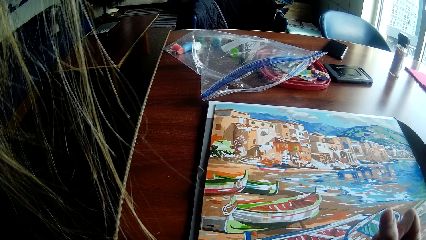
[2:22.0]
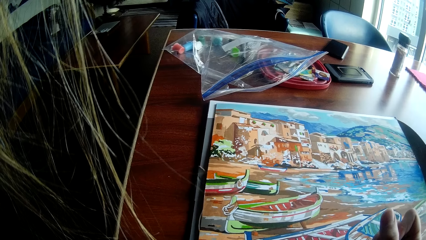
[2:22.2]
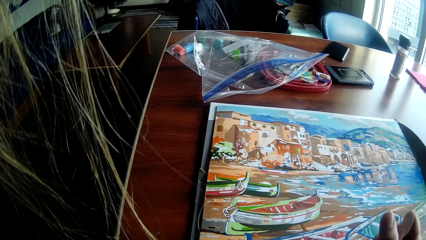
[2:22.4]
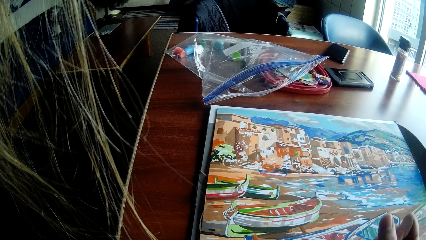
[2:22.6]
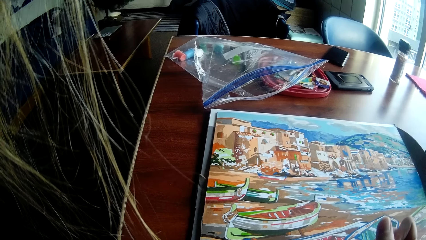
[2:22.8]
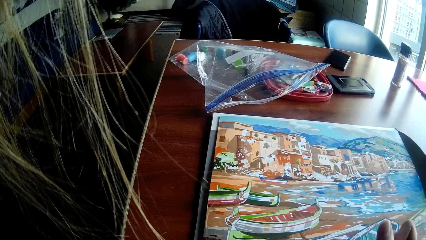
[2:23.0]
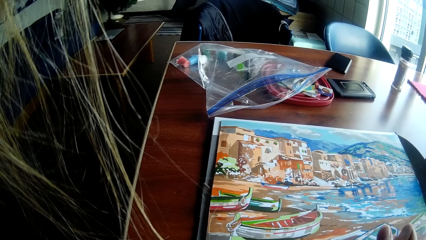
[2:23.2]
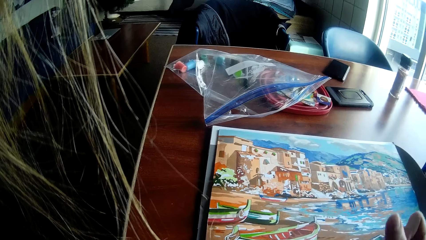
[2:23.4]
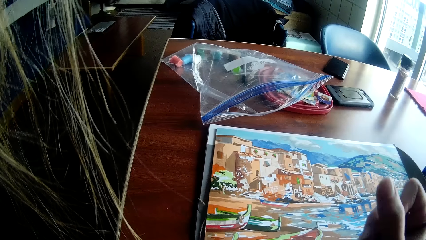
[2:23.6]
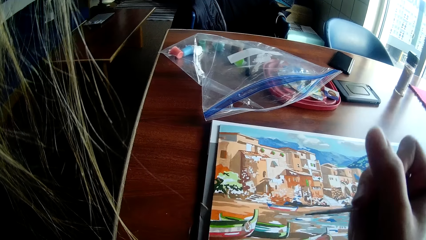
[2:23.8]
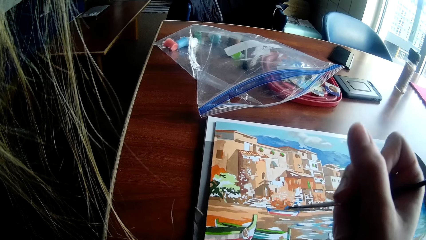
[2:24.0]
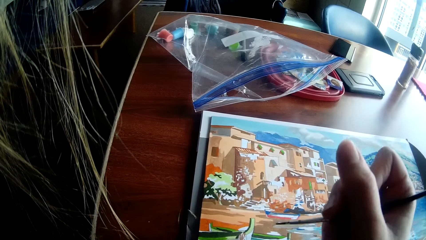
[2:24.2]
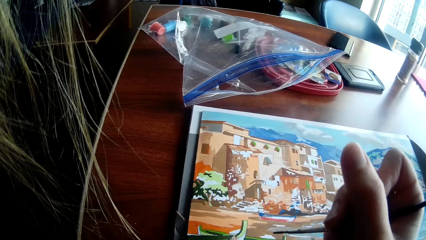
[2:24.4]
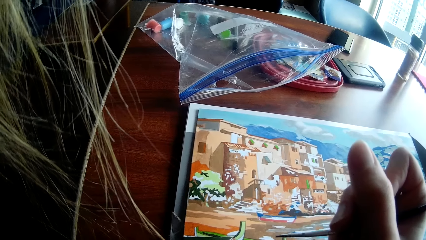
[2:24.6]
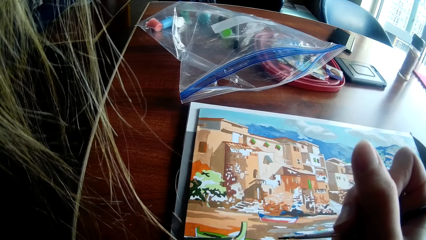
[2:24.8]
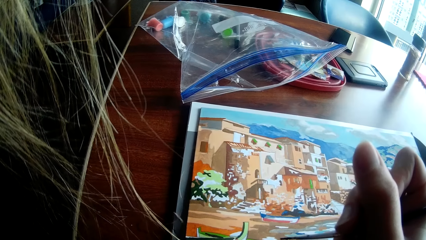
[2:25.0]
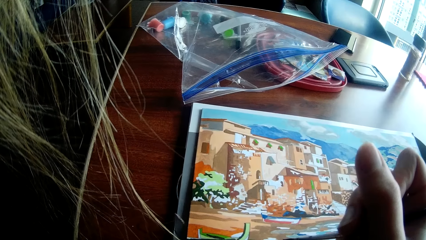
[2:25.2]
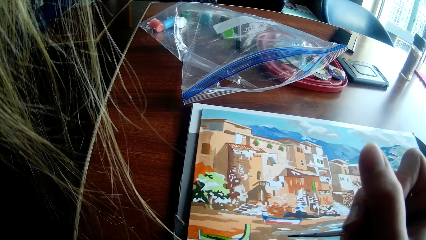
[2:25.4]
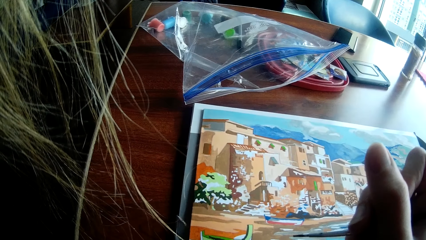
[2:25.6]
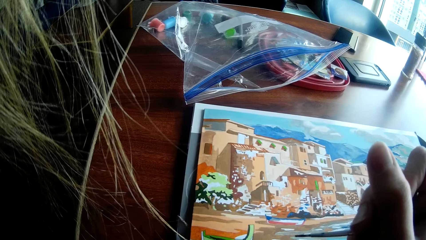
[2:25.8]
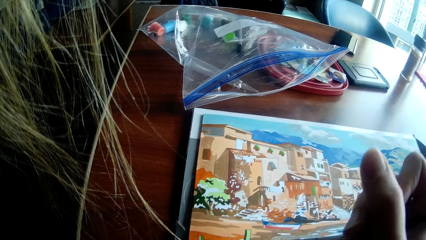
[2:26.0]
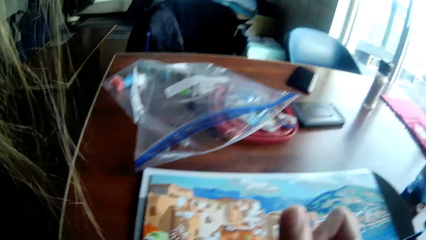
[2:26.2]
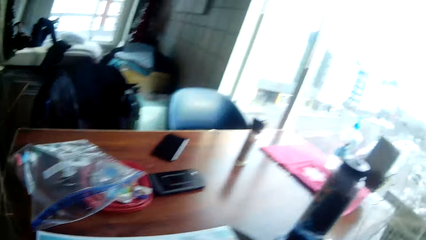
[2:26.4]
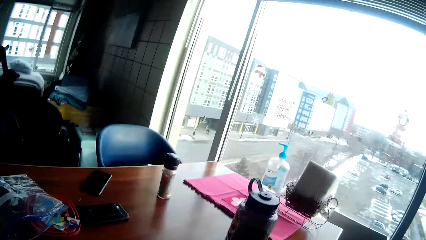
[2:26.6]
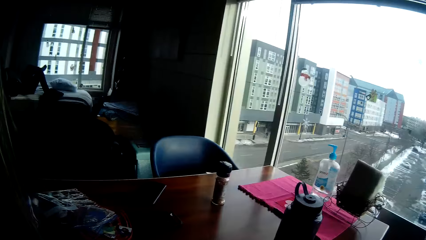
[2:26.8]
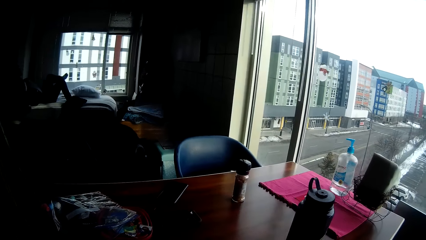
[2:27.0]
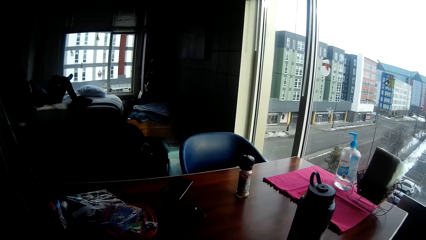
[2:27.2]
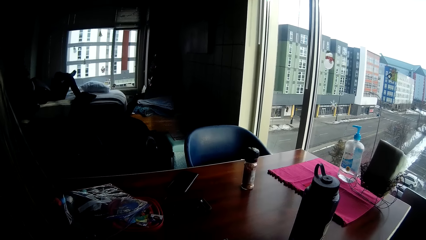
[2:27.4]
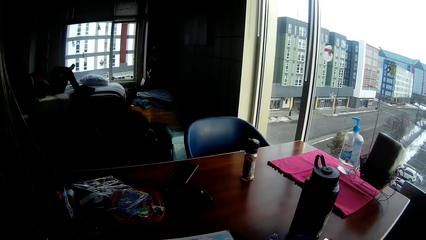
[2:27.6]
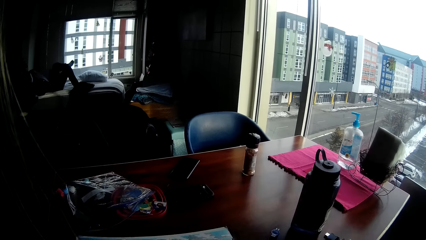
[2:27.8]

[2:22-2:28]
The camera wearer points at the wall art with the water color pencil.

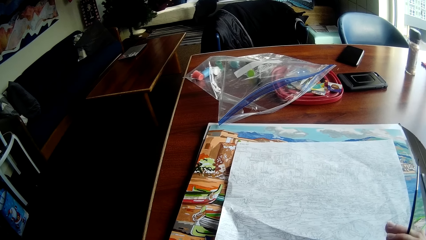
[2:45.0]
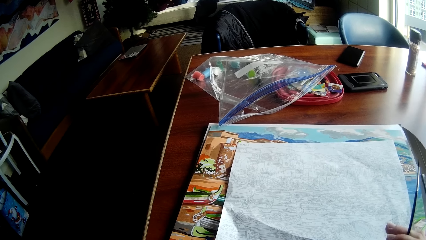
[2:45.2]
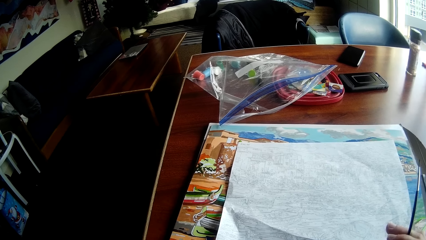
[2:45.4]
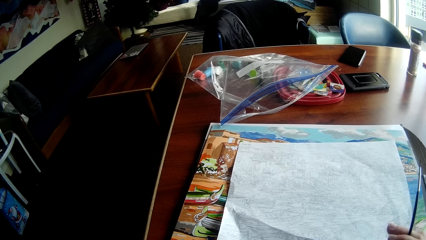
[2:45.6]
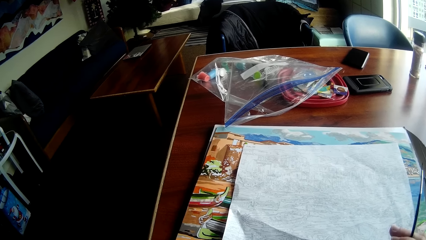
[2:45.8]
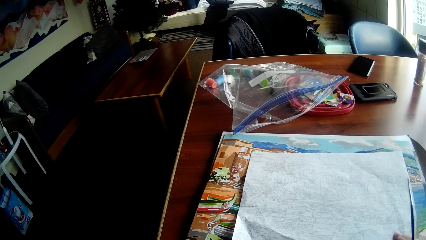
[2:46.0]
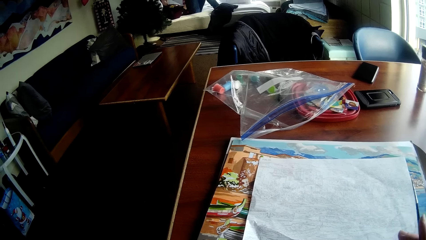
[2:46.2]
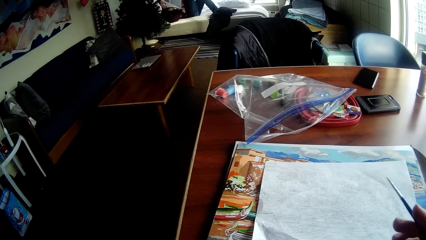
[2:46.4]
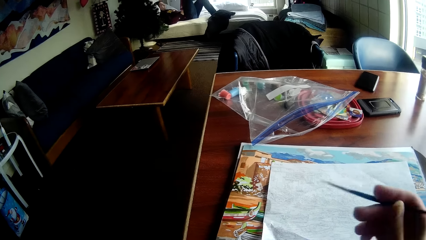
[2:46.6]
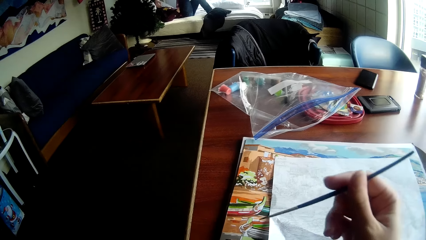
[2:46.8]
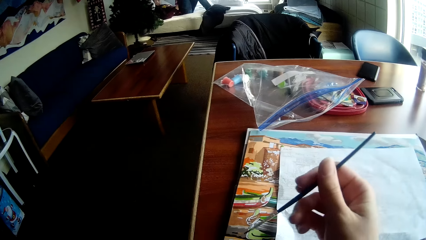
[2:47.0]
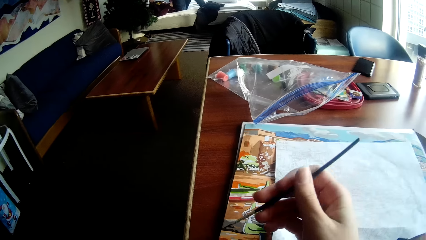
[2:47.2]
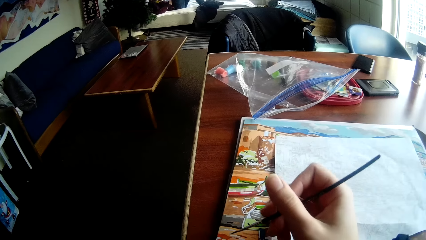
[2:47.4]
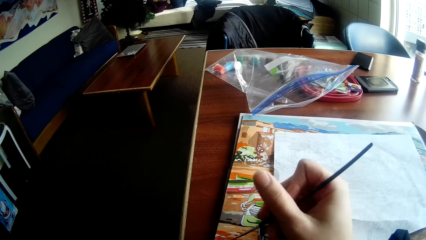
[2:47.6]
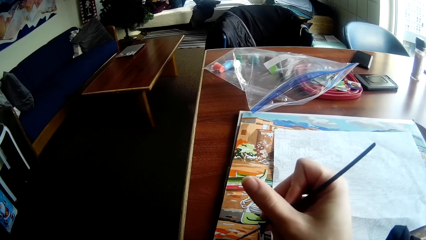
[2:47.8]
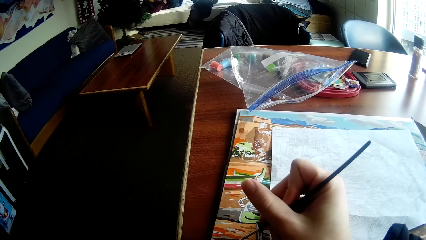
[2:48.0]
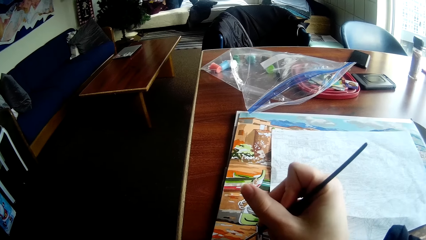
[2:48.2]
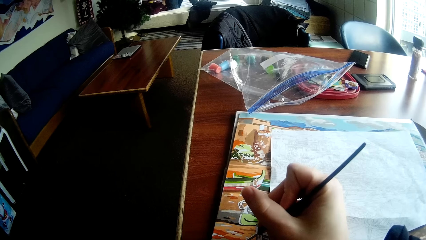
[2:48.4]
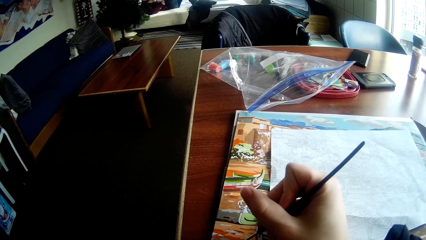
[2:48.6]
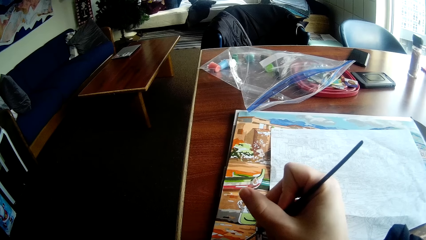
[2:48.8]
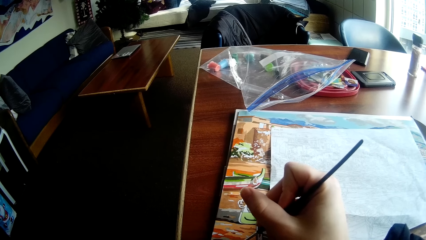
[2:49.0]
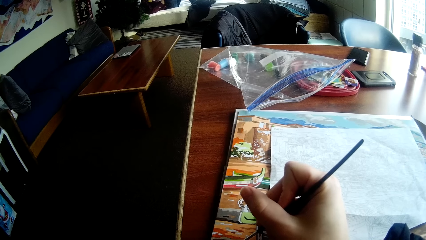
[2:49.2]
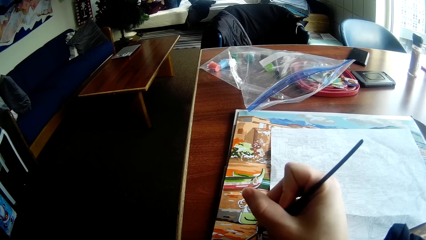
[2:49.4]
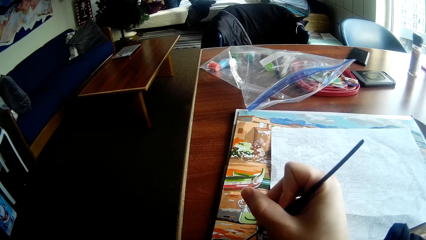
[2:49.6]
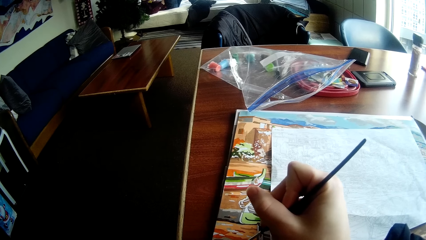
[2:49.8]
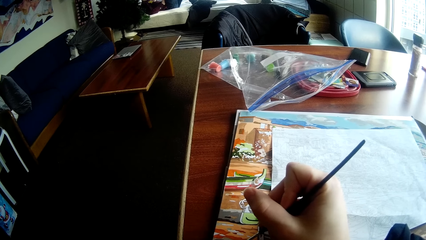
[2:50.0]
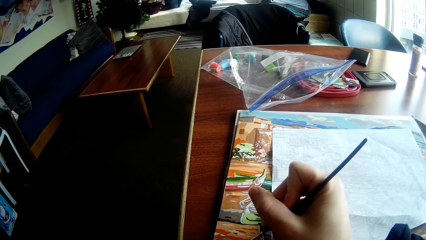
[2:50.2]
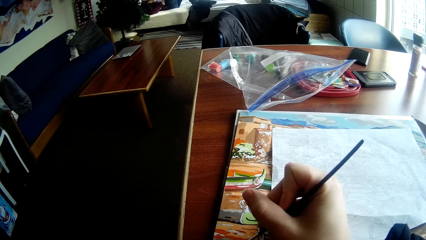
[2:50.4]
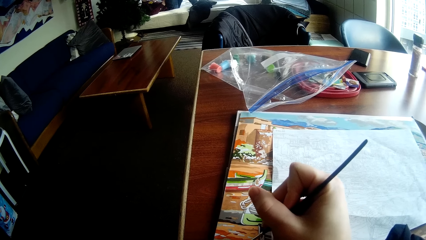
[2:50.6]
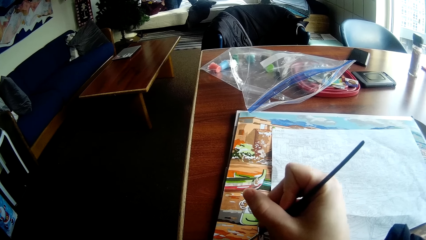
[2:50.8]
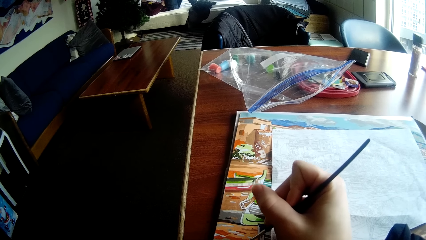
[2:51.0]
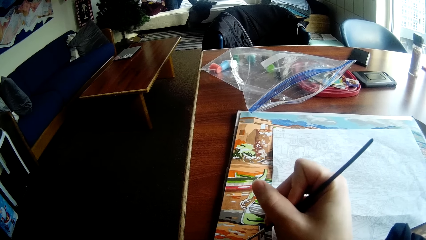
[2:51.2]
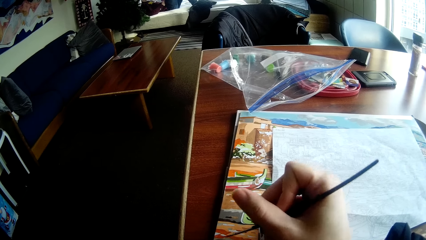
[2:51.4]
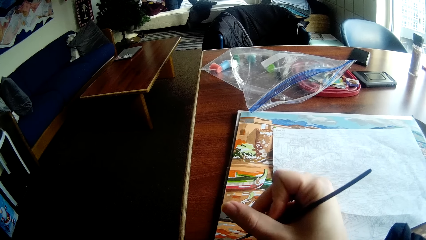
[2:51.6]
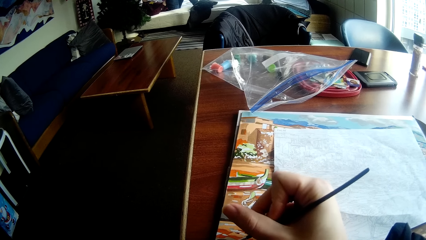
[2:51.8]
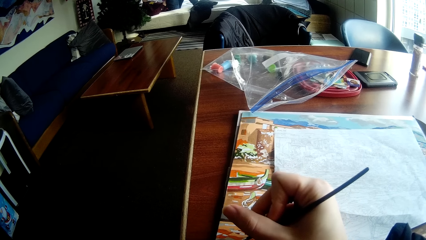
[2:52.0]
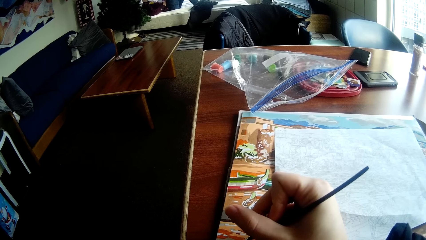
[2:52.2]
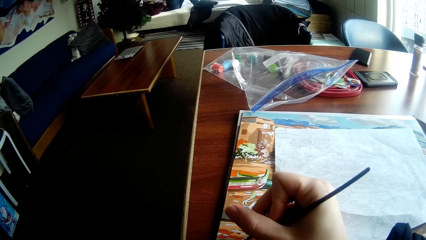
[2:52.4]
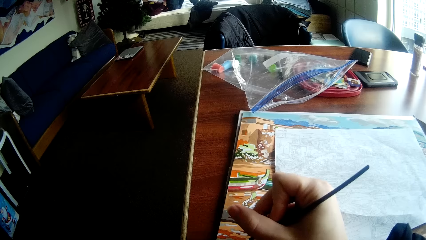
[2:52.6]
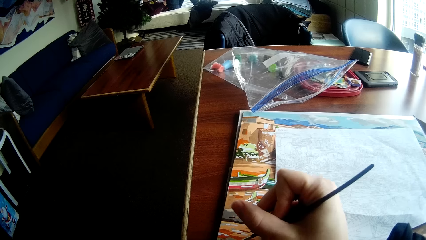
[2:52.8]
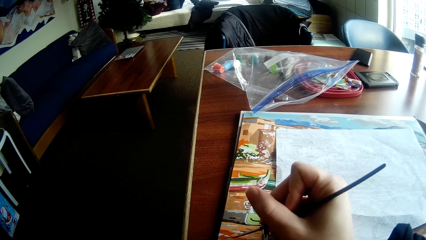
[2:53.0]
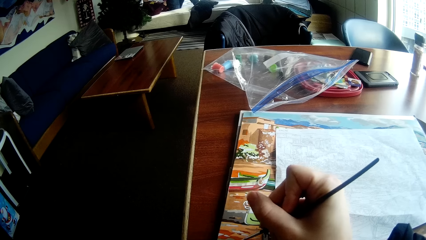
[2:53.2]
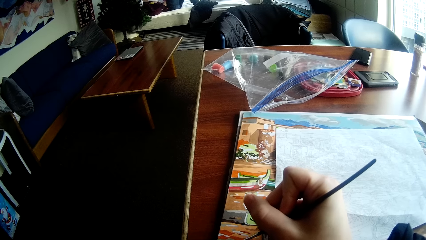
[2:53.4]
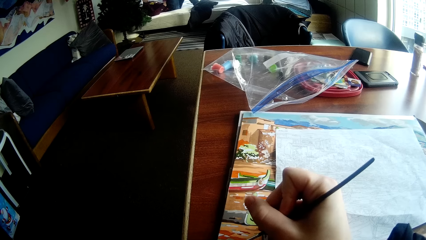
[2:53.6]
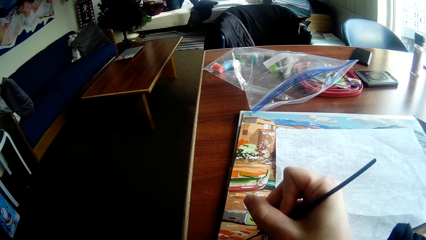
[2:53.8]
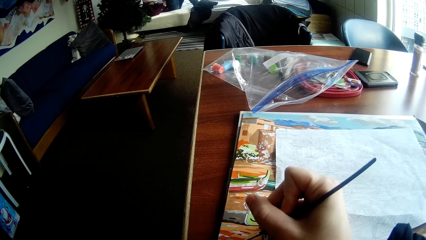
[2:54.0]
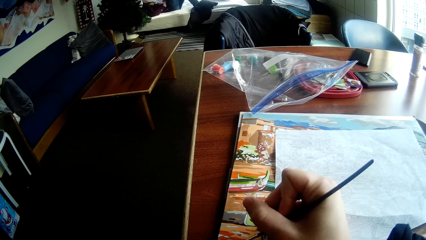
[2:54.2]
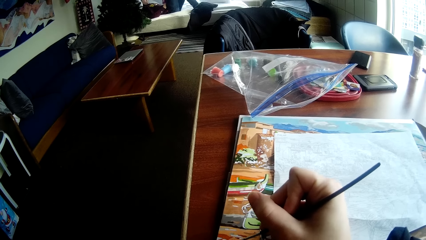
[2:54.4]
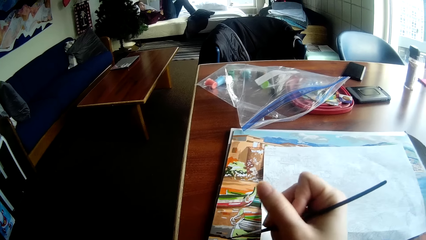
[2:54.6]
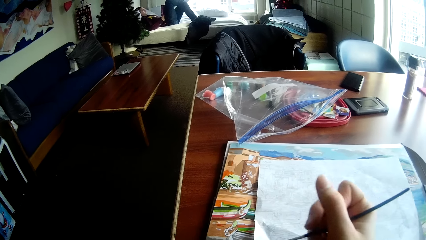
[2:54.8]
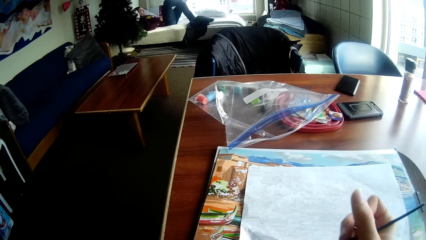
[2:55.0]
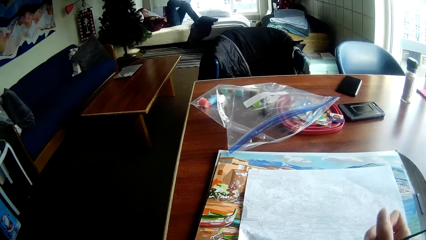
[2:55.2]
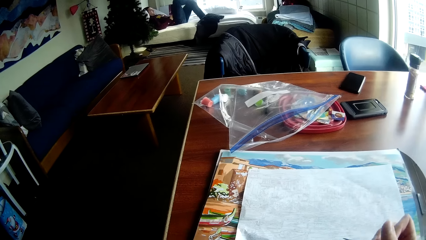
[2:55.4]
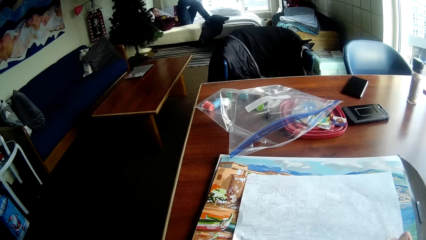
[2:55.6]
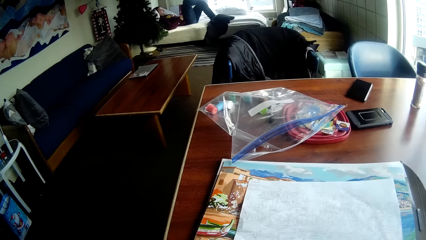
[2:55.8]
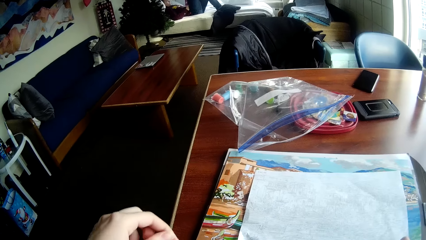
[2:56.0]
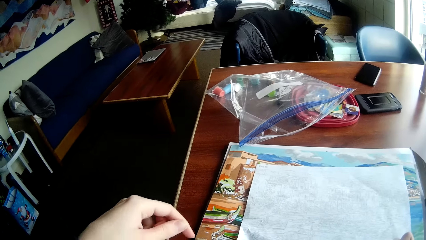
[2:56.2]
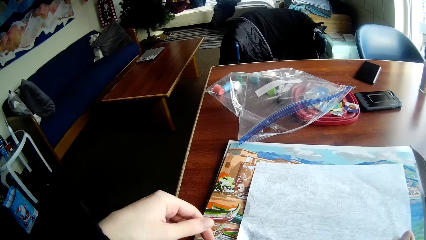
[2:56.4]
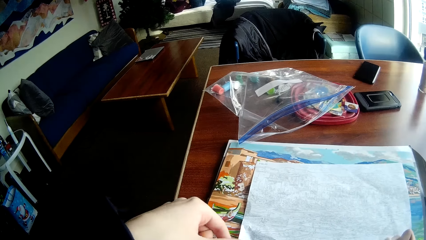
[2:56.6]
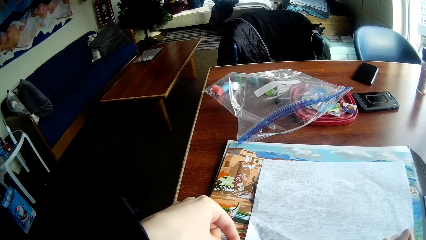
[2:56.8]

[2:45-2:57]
The camera wearer moves the water color pencil on the wall art. He paints the drawing on the table with the painting brush in his right hand. He positions the water color pencil. He adjusts the water color pencil.
